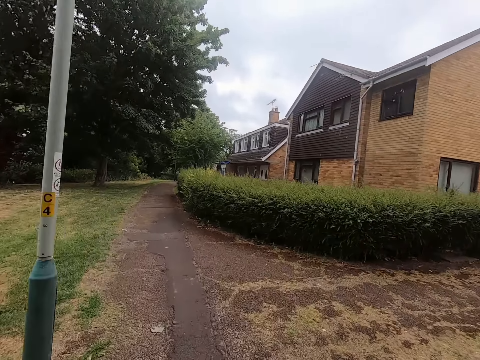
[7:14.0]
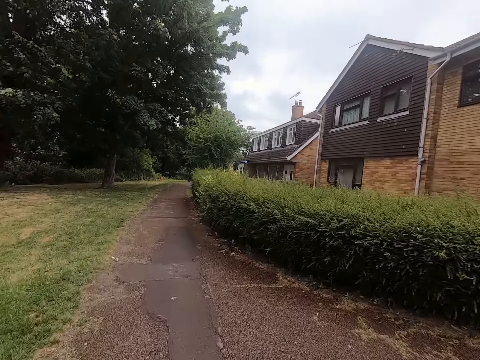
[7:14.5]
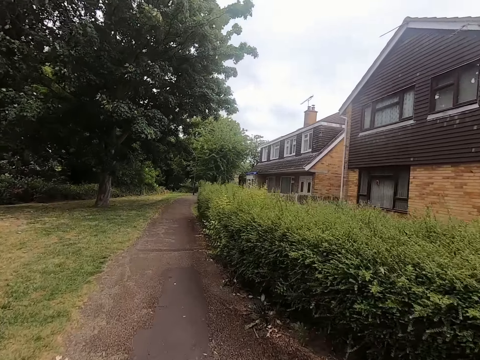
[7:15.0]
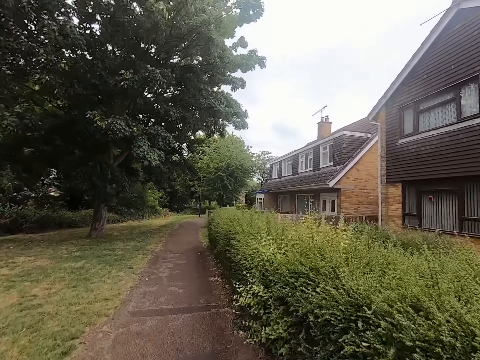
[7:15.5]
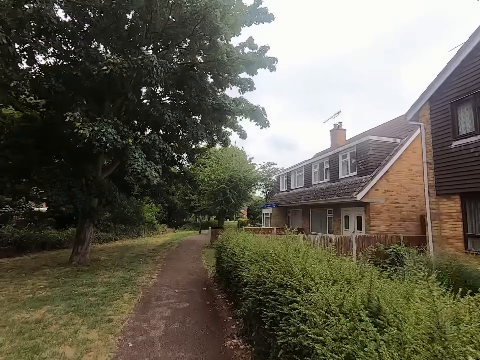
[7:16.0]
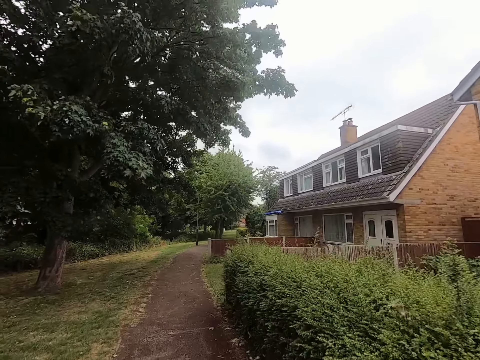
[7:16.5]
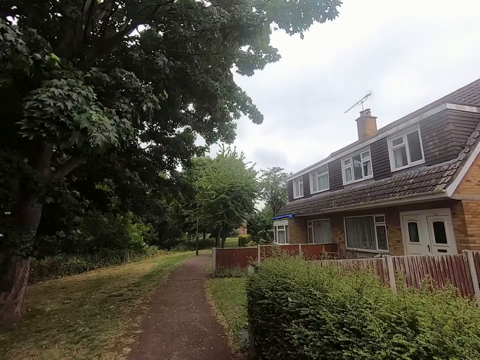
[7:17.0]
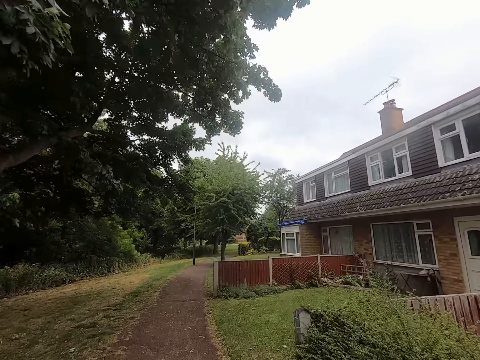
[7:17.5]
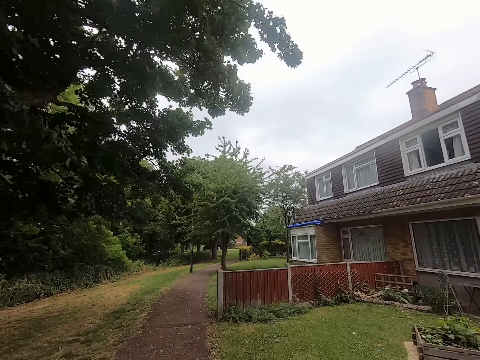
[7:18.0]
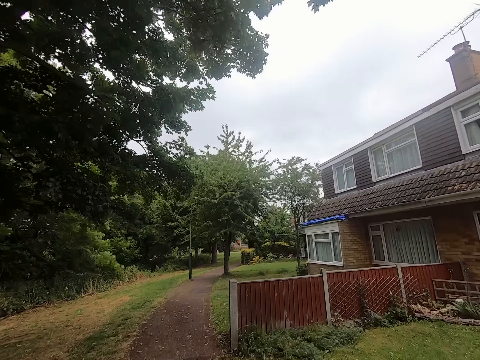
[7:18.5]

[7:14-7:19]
The camera wearer jogs on a footpath.

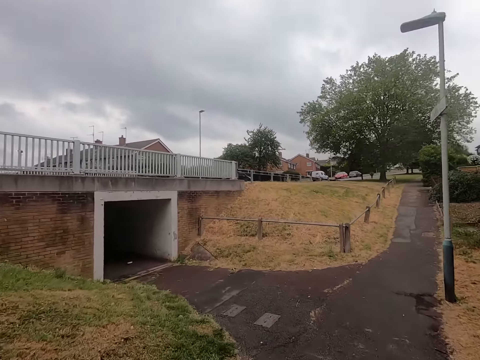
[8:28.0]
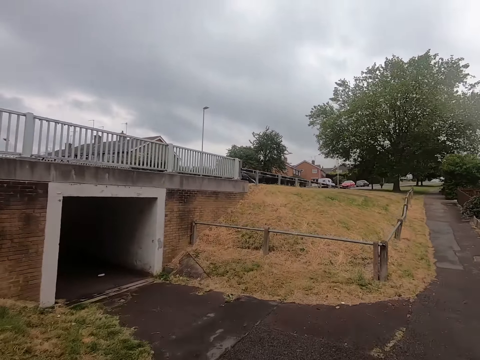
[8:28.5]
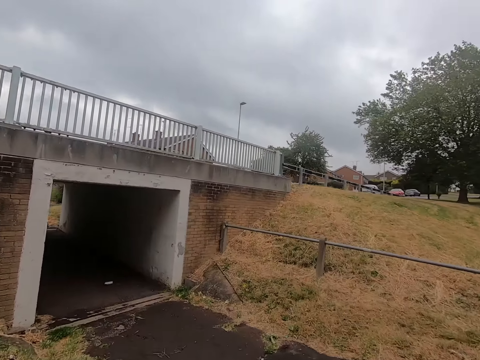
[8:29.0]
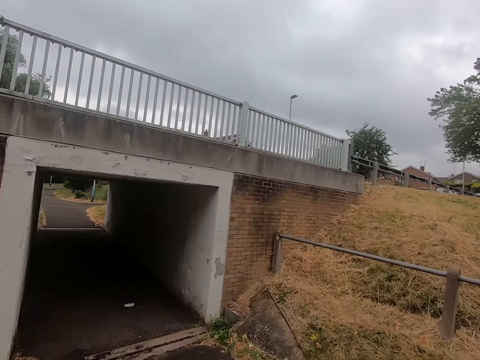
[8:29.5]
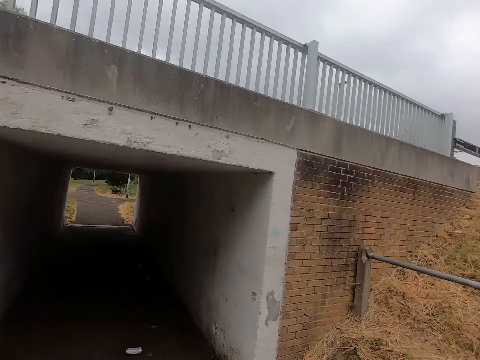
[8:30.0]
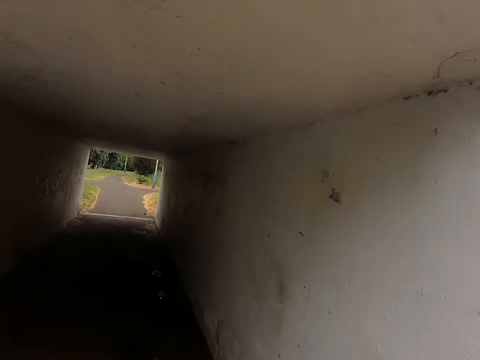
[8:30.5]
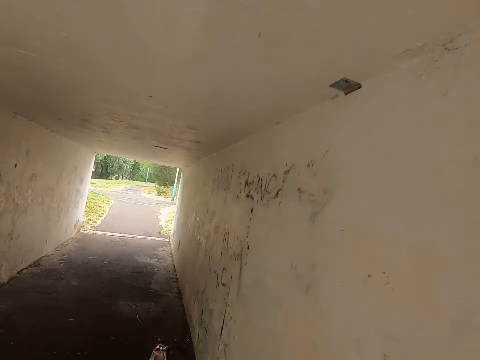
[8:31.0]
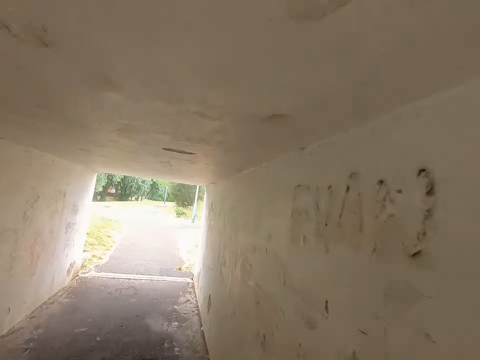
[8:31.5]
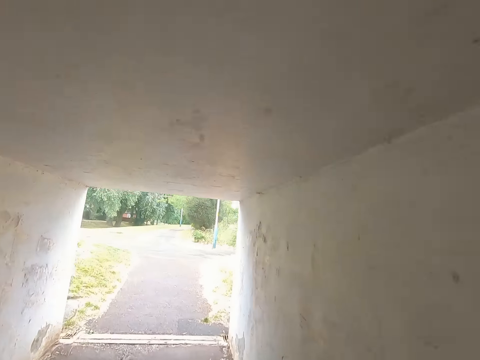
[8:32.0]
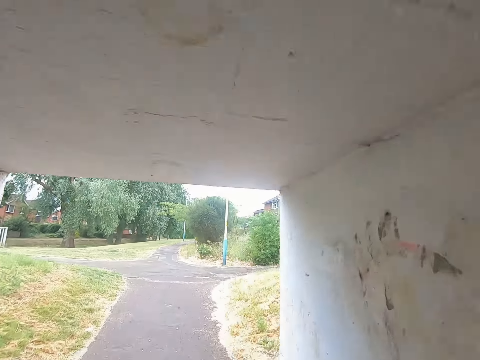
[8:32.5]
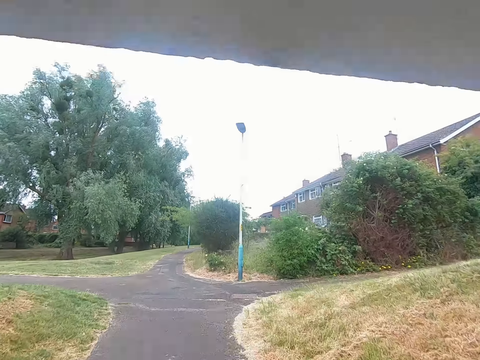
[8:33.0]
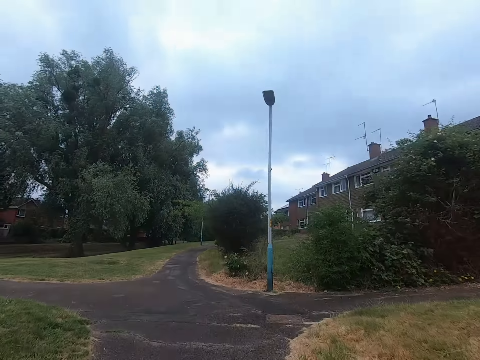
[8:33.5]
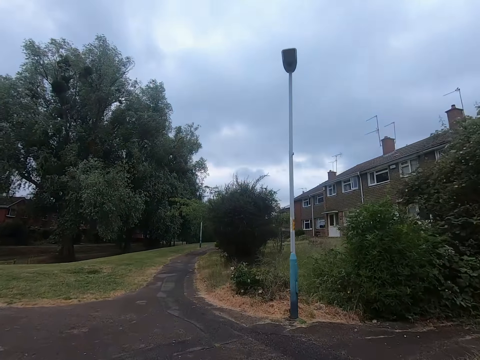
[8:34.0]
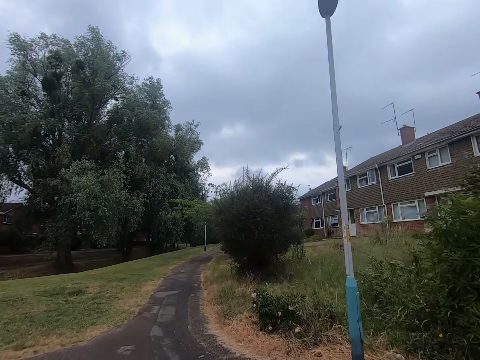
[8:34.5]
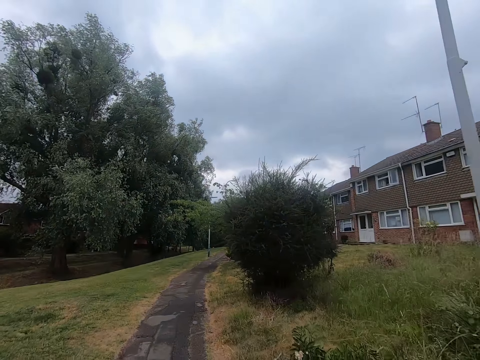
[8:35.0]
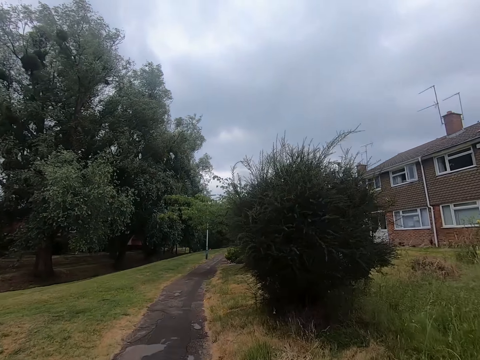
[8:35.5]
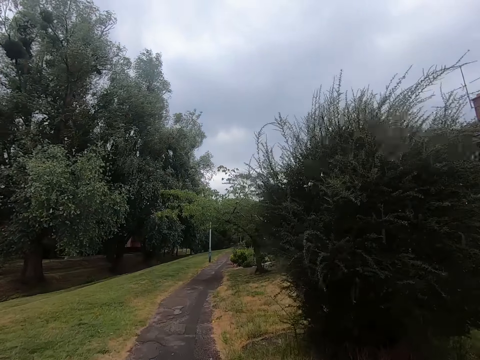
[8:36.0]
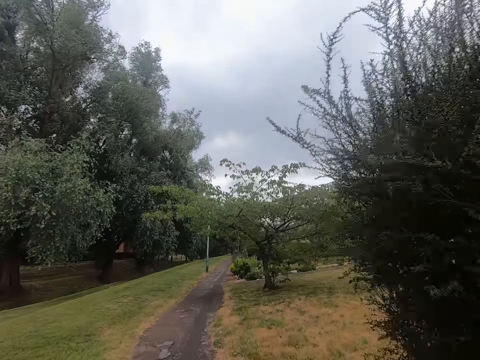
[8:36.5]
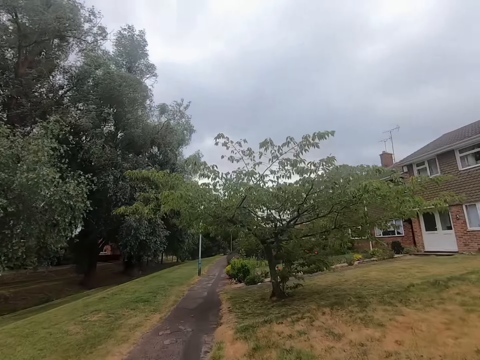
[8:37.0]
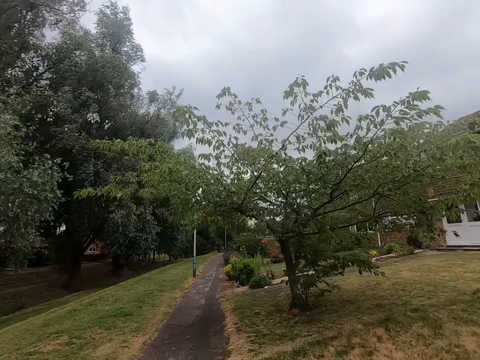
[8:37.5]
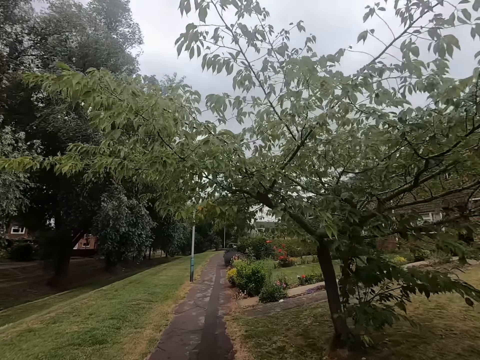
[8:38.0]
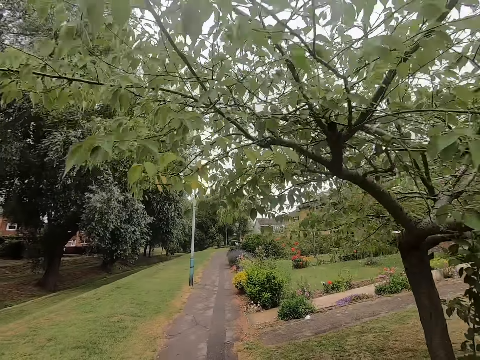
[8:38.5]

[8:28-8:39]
The camera wearer jogs through a tunnel. They jog on the walkway.

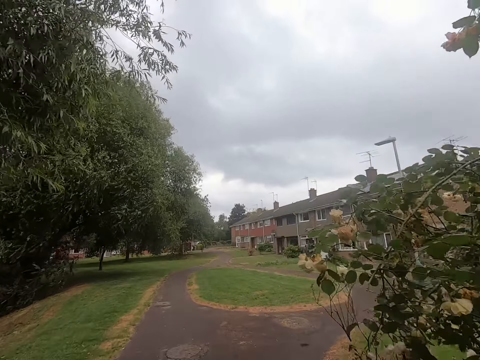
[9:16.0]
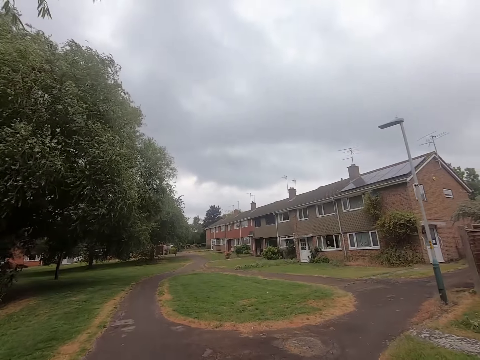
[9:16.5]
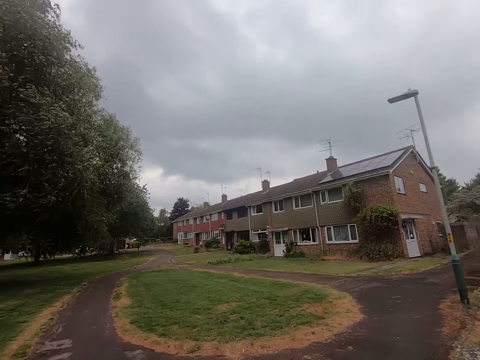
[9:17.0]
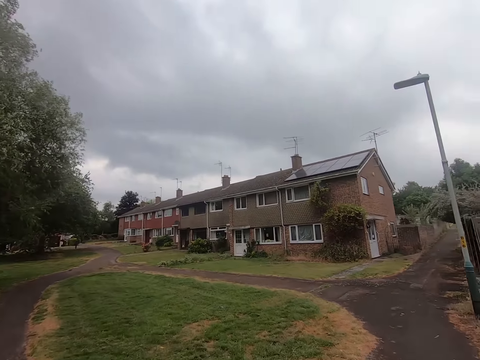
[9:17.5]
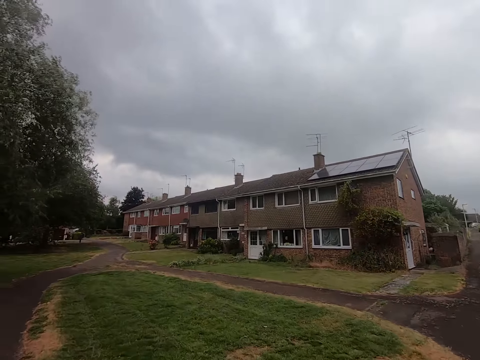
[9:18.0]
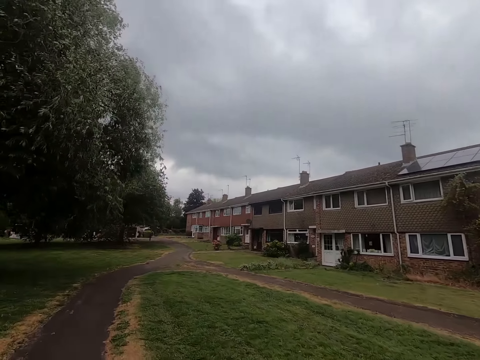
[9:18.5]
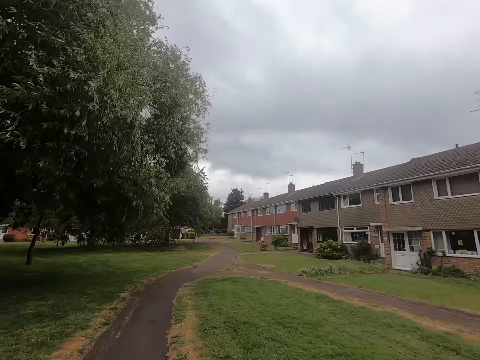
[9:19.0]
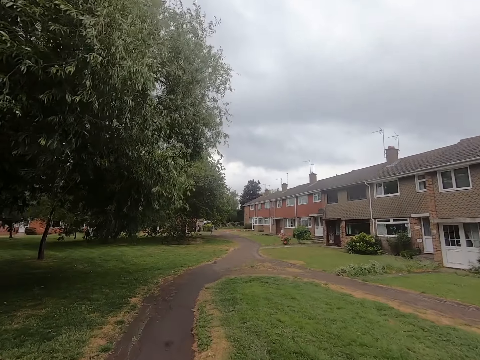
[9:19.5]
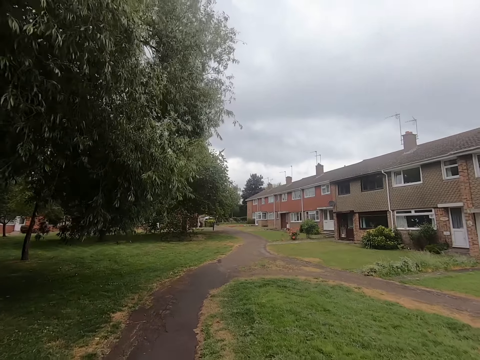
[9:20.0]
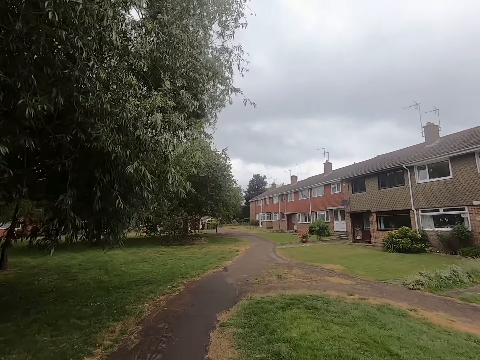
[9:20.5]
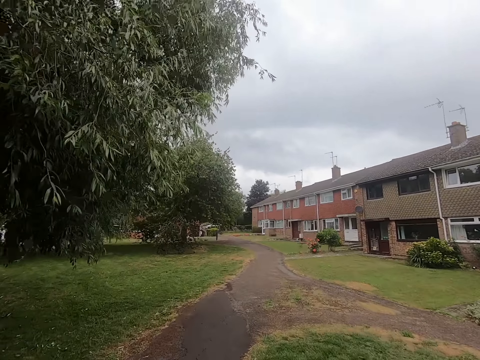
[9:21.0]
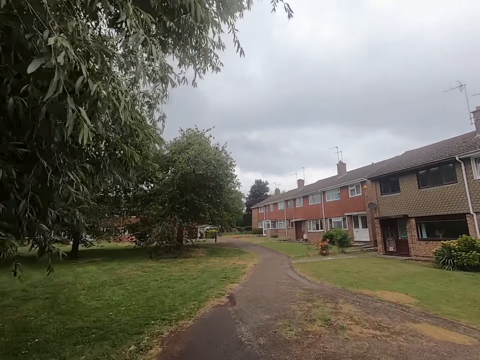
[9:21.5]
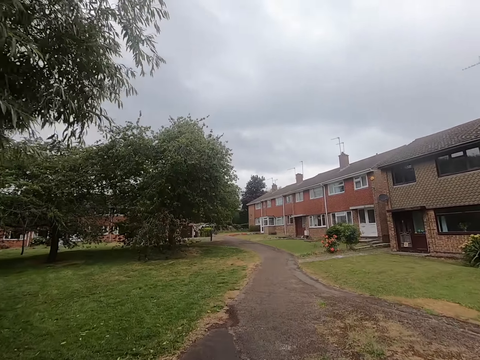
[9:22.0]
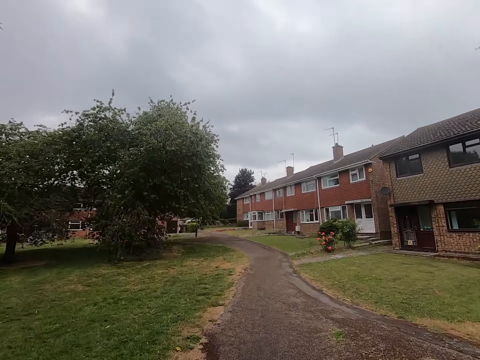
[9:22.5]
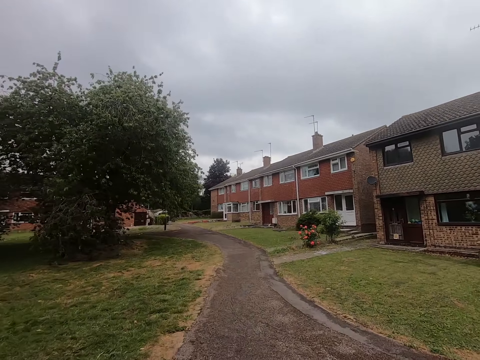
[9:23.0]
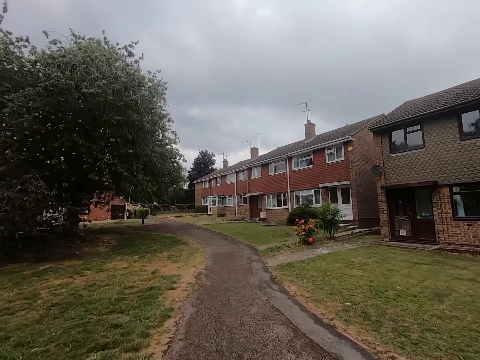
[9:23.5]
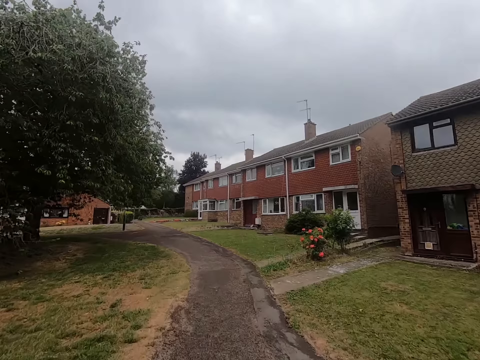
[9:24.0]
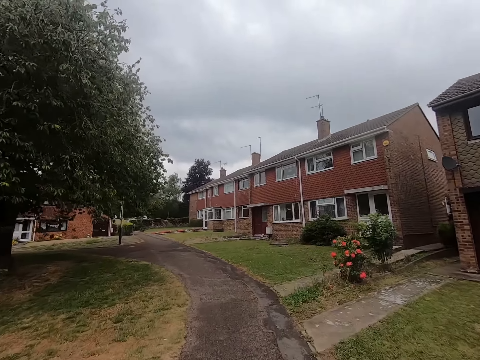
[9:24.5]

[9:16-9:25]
The camera wearer stares at an apartment. They jog on the footpath.

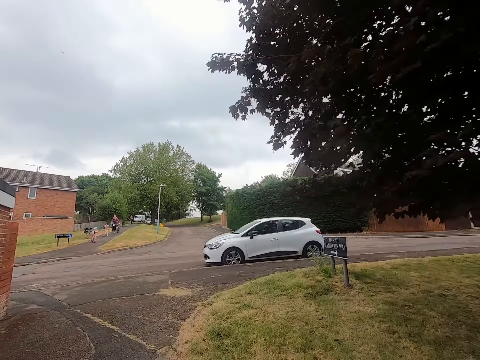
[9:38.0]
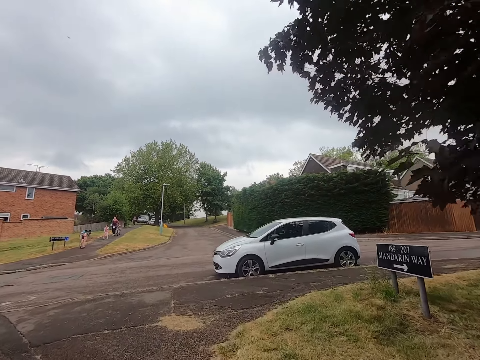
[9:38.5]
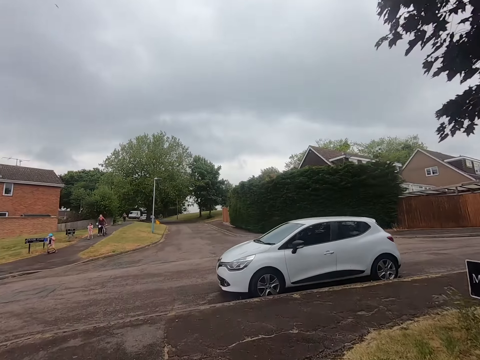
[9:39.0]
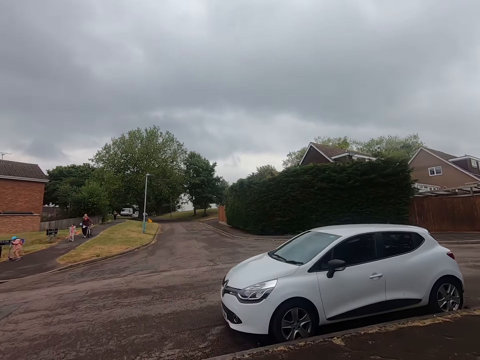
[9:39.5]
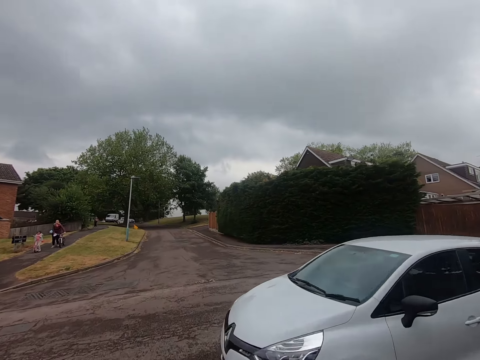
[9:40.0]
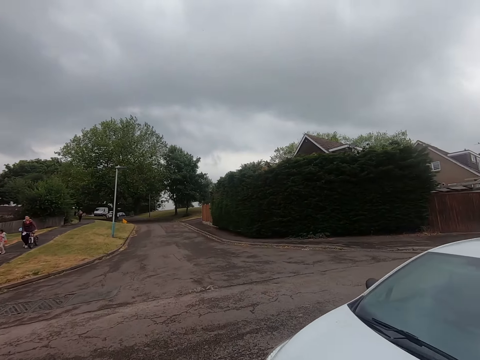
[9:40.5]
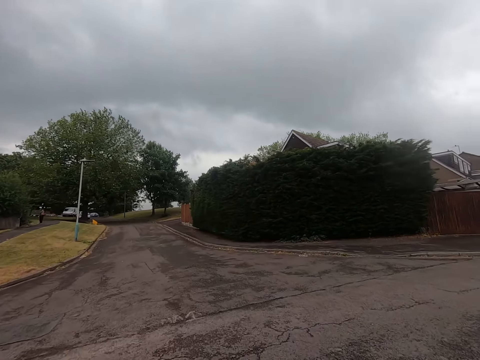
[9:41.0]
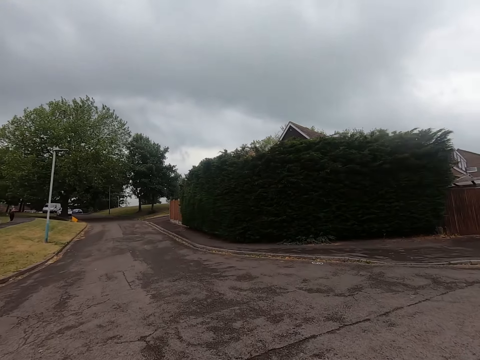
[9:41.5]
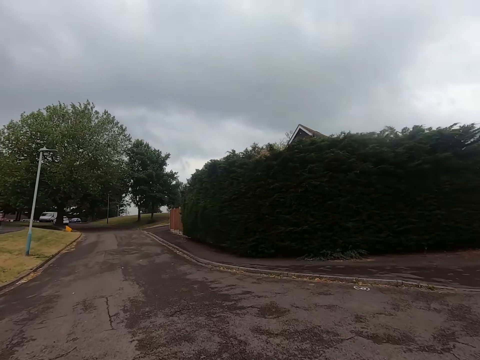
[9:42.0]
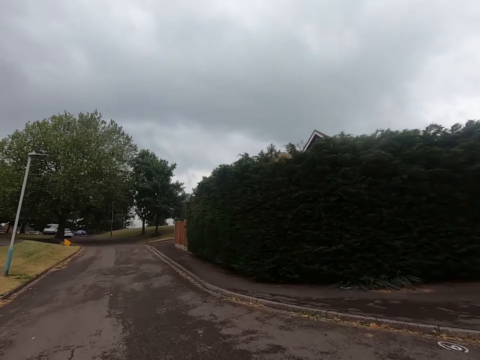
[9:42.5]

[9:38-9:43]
The camera wearer jogs across the road.
